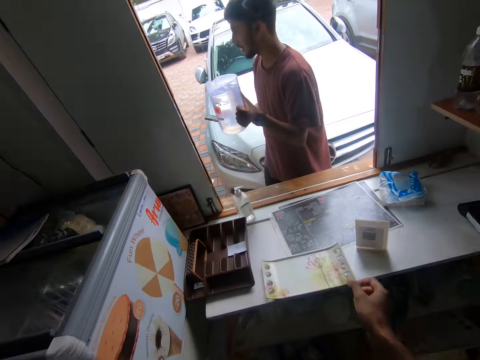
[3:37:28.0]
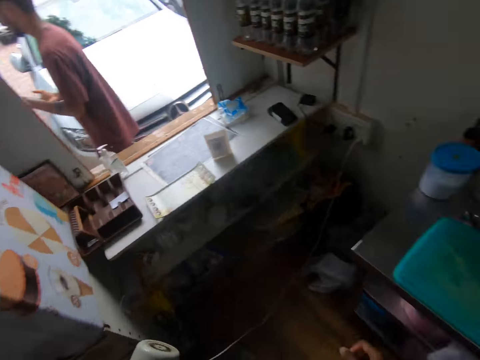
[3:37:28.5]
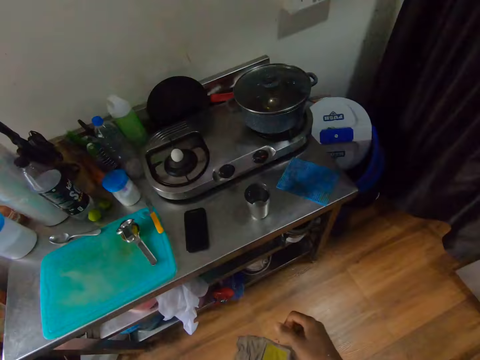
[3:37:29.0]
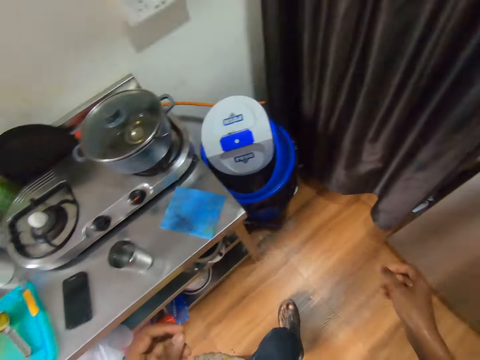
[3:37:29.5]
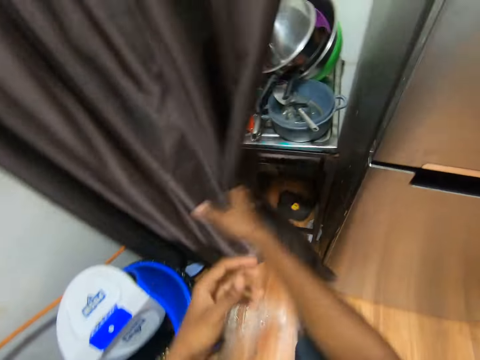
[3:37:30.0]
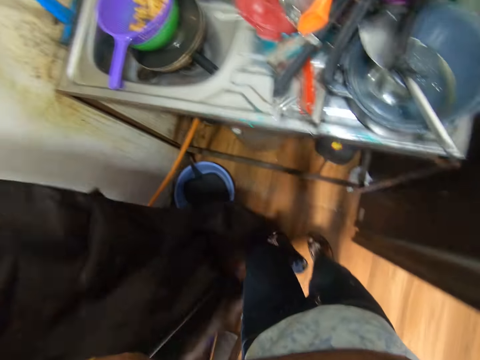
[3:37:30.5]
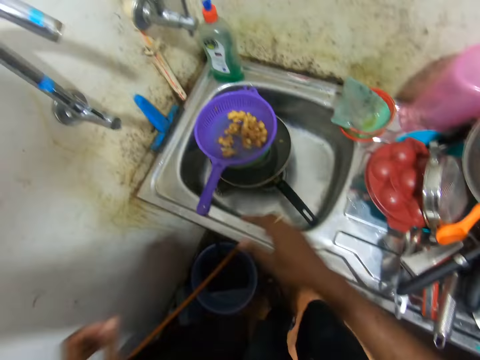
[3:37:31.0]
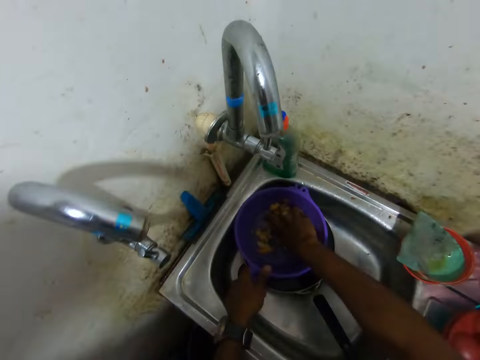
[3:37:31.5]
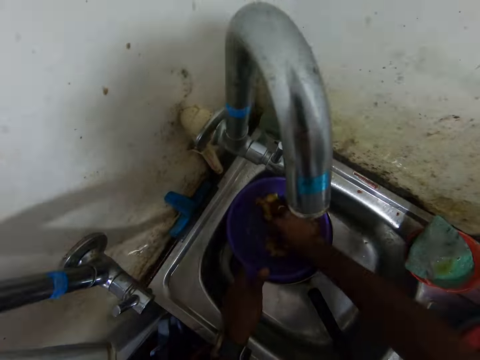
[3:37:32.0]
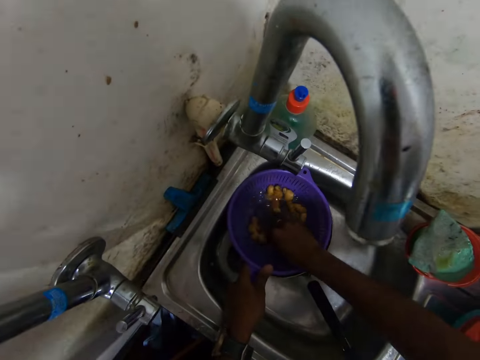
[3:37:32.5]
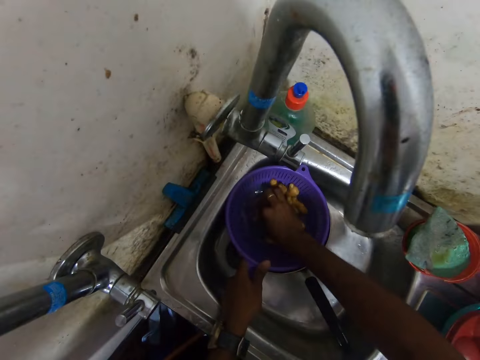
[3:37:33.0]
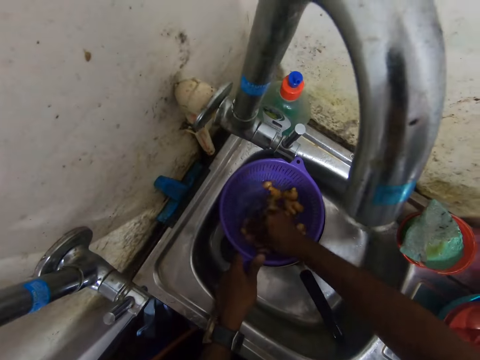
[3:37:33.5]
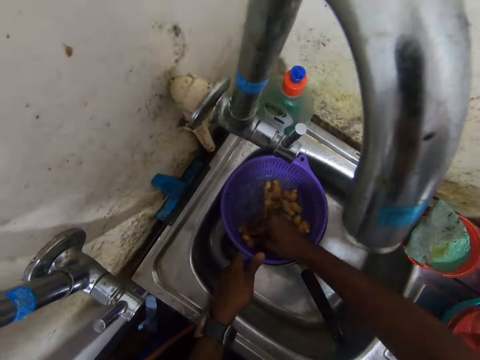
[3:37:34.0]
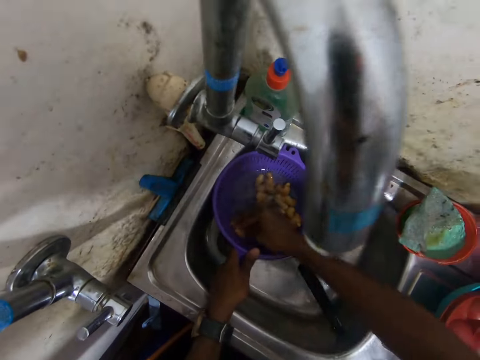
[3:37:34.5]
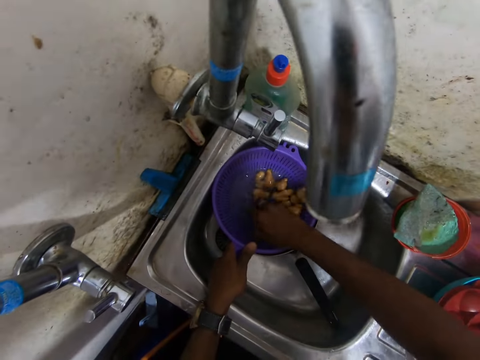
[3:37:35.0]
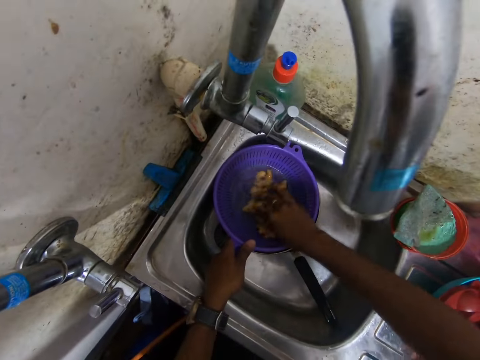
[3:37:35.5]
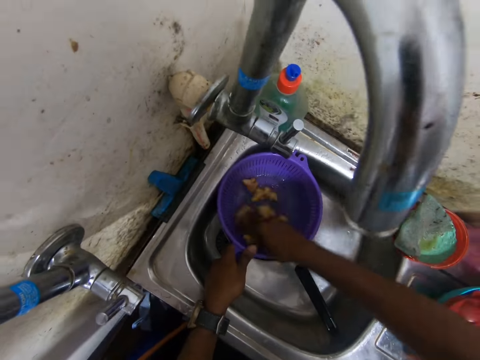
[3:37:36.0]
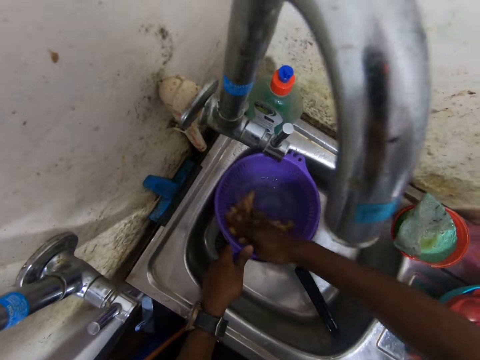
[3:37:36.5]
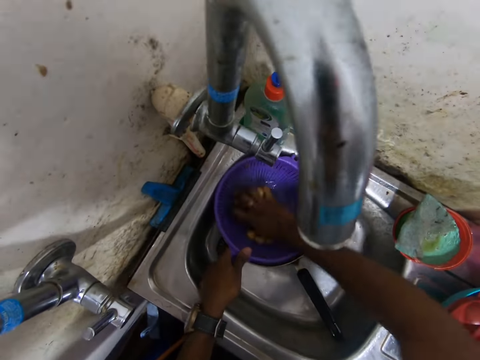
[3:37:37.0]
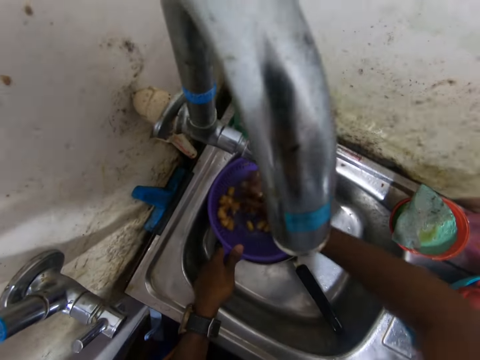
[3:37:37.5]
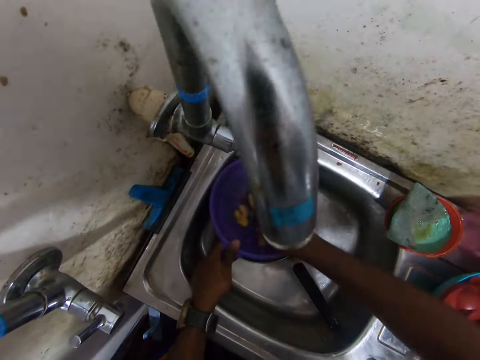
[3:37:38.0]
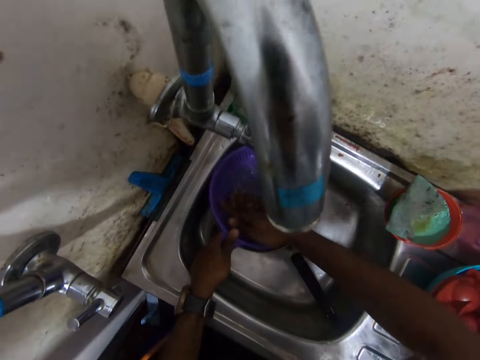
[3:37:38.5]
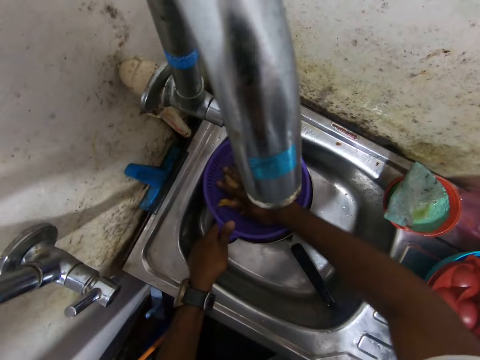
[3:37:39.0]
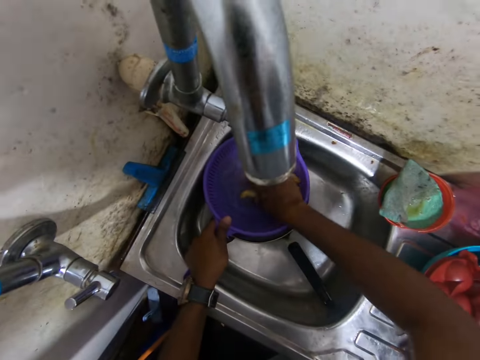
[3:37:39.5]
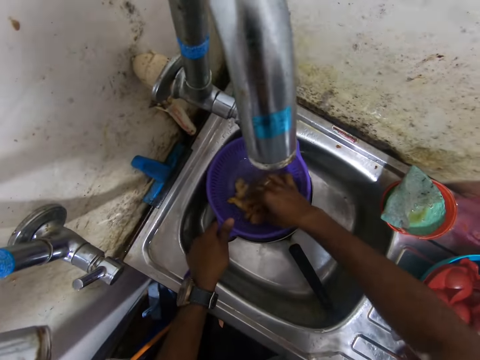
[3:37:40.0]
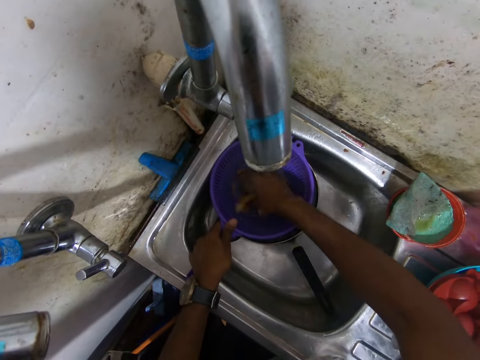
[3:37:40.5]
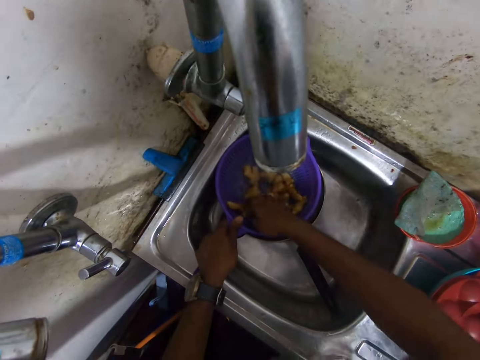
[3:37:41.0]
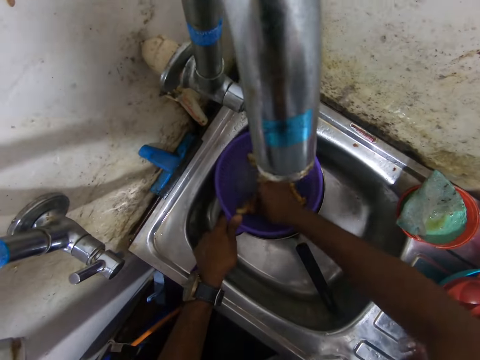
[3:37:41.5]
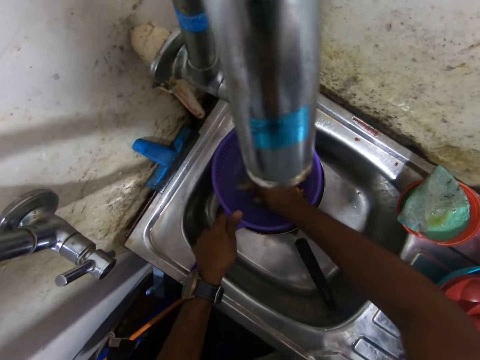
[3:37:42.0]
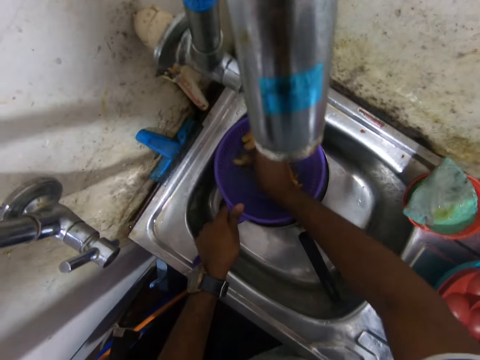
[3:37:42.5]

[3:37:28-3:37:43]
The man walks. The camera wearer walks. He shifts the curtain with his right hand. He holds the sieve with his left hand. He rinses the gingers or potatoes in the sieve with his right hand.

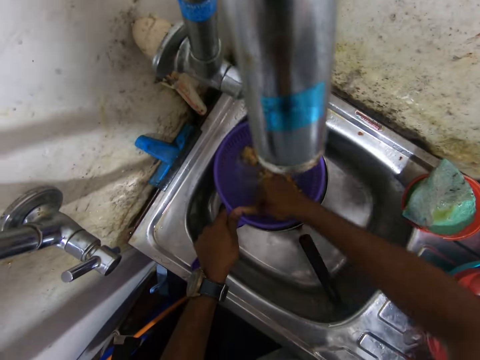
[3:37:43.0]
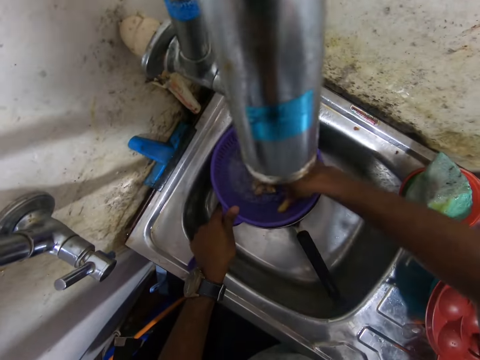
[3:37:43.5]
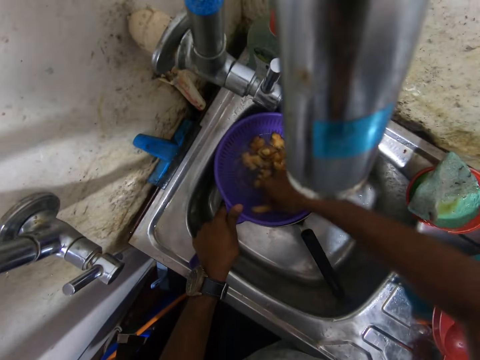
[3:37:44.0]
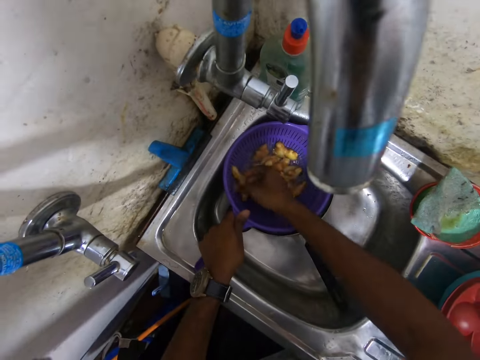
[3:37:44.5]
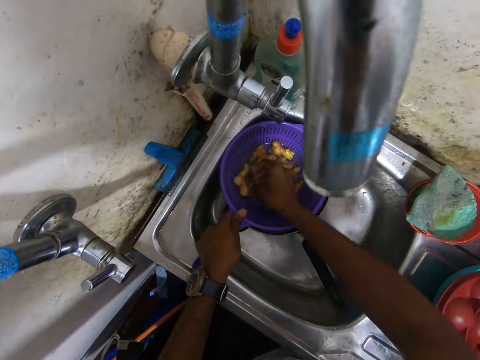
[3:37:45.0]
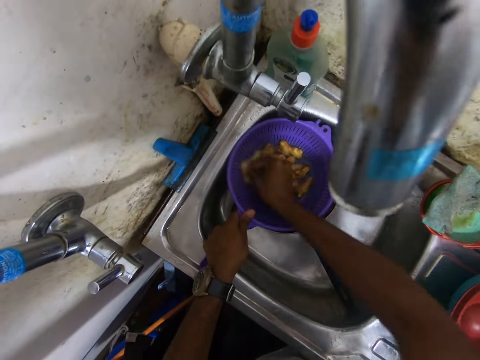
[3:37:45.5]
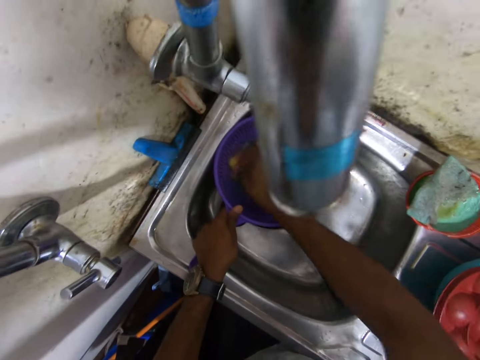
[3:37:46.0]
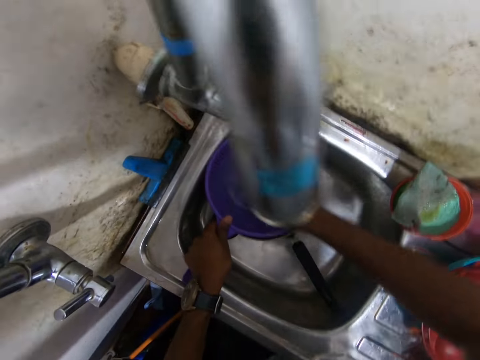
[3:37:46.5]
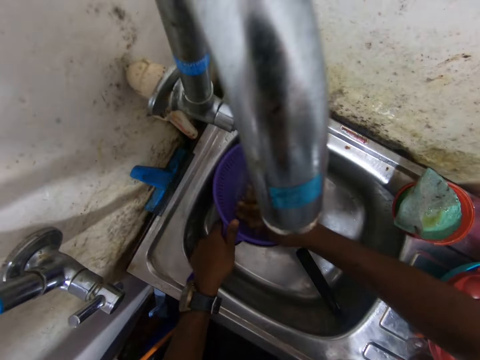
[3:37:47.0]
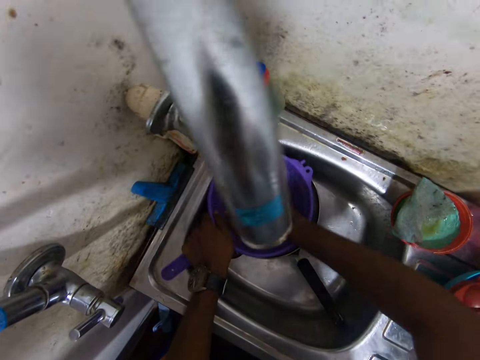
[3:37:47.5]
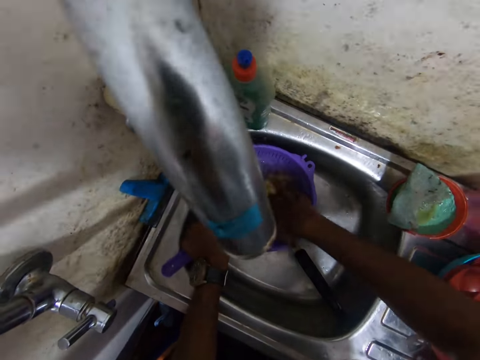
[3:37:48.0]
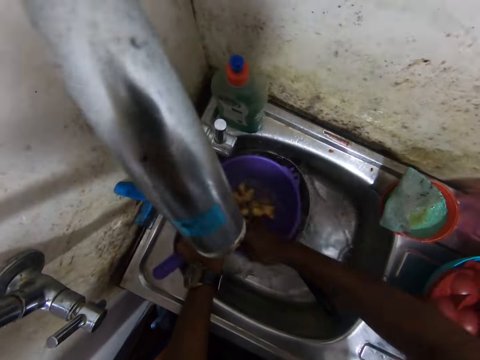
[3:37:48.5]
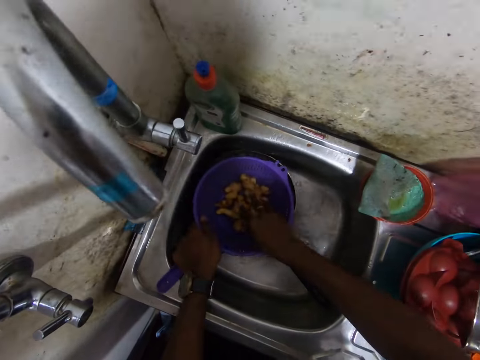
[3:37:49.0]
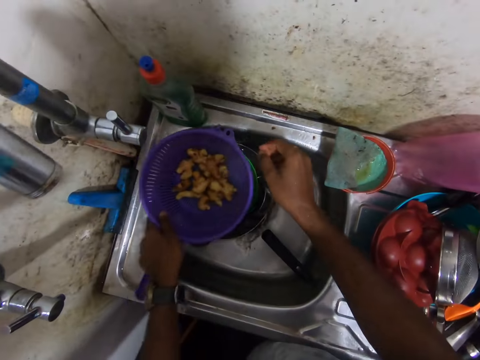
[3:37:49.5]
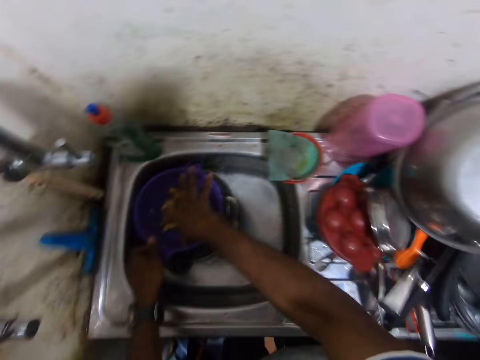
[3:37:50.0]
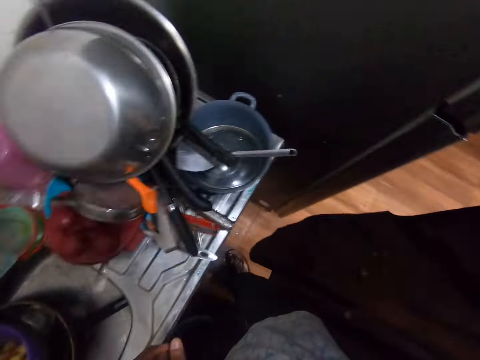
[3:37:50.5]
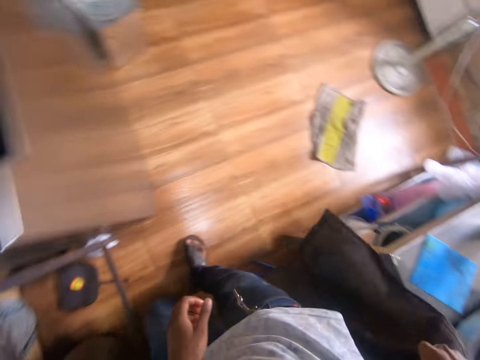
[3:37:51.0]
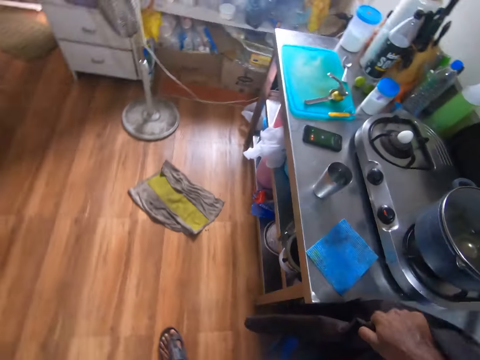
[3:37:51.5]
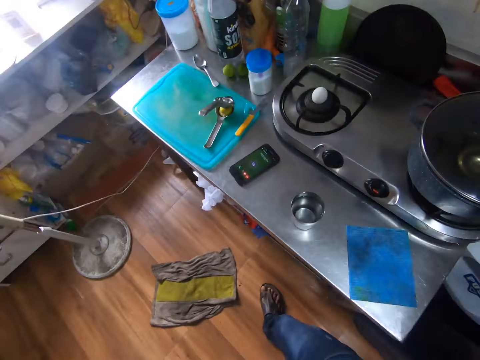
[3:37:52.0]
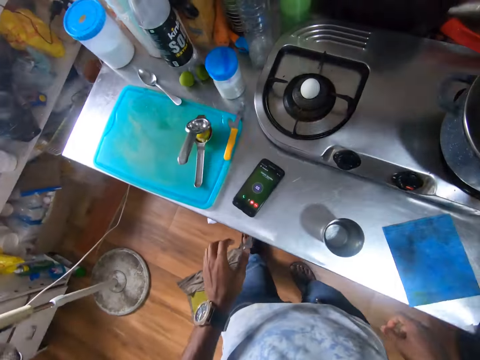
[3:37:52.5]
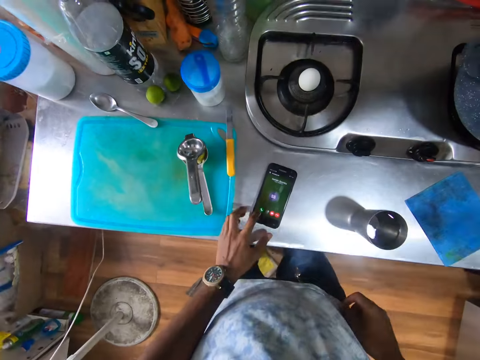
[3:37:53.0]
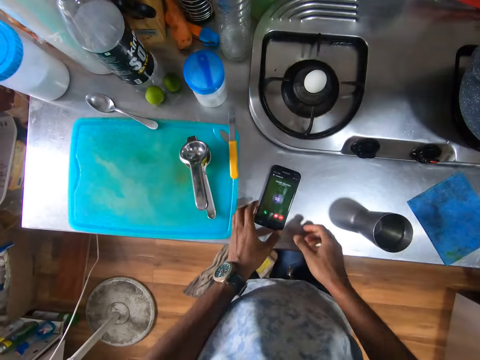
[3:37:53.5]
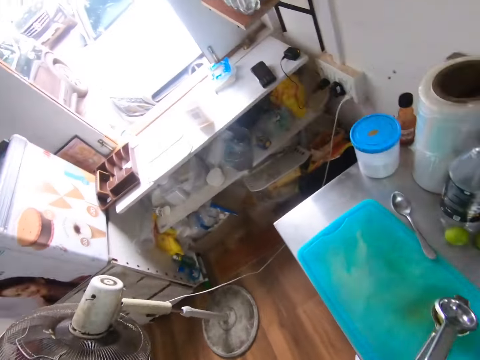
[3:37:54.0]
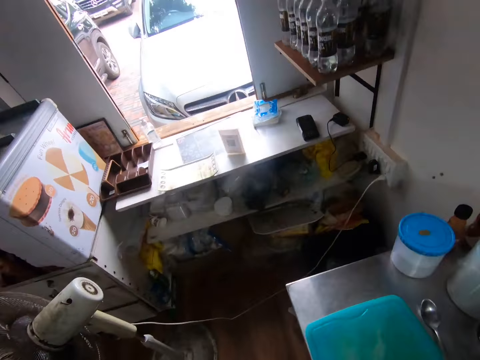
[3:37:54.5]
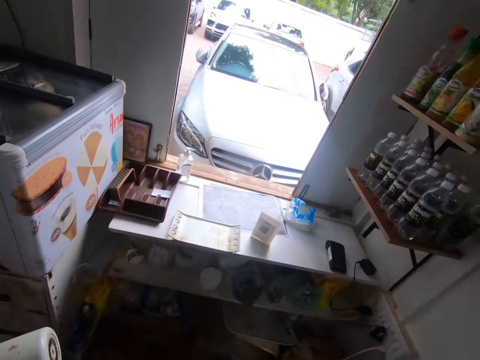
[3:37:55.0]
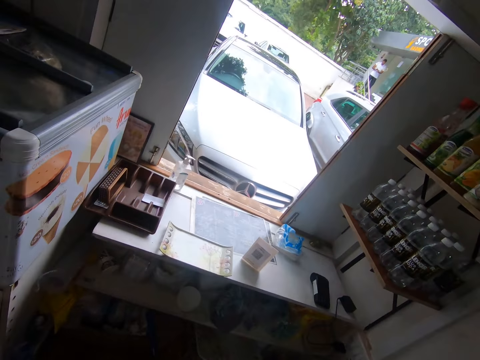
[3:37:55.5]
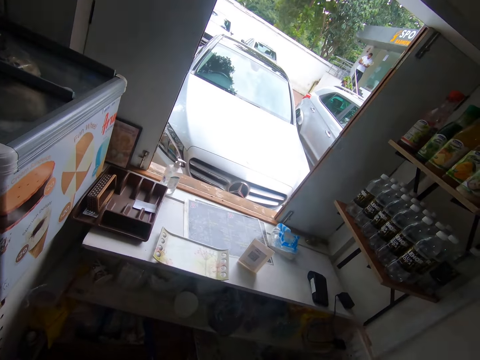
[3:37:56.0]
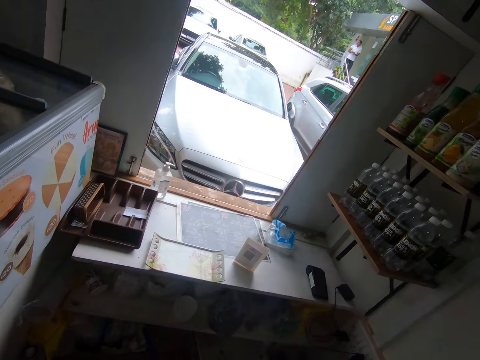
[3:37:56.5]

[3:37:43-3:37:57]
The camera wearer lifts the sieve from the bowl in the sink with his left hand. He drops the sieve into the bowl with his left hand. He moves the bowl. He wiggles his right hand. He shifts the curtain with his right hand. He walks. He taps a phone on the kitchen counter with his left finger. He picks up the phone from the kitchen counter with his right hand. He looks outside.
